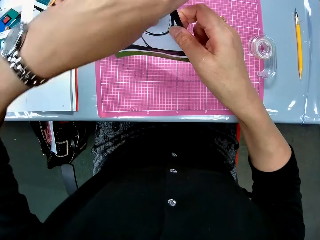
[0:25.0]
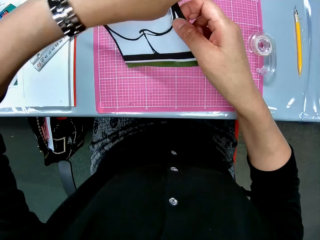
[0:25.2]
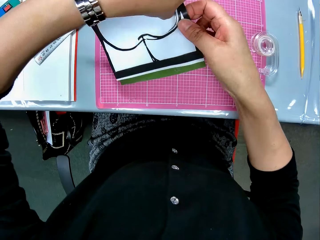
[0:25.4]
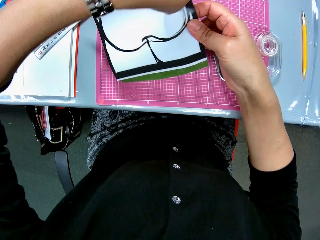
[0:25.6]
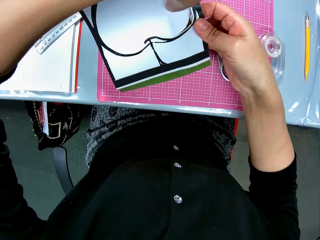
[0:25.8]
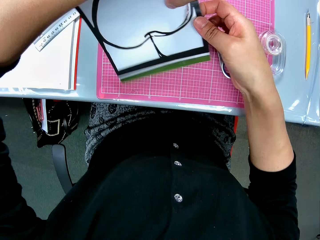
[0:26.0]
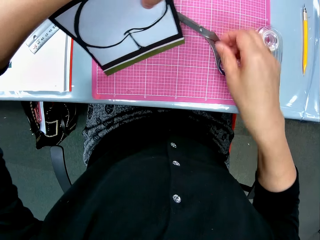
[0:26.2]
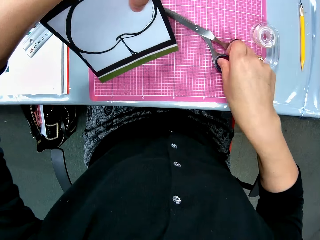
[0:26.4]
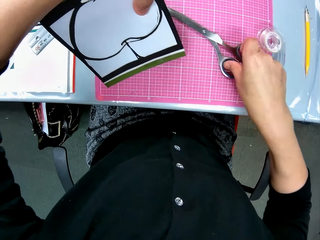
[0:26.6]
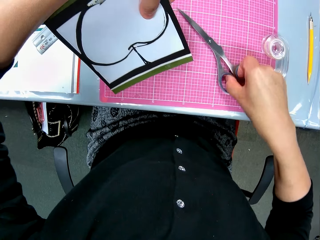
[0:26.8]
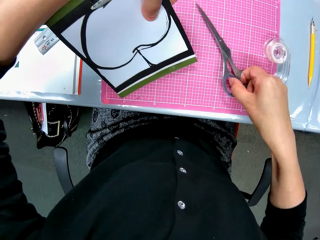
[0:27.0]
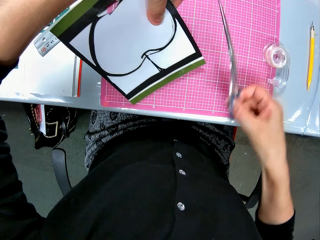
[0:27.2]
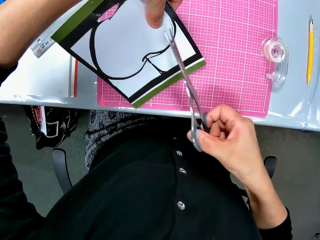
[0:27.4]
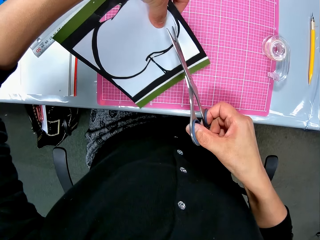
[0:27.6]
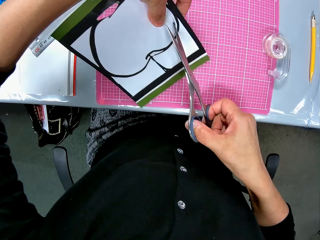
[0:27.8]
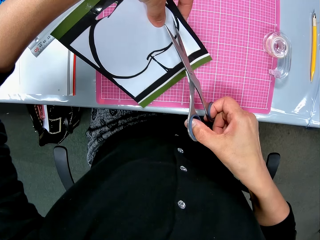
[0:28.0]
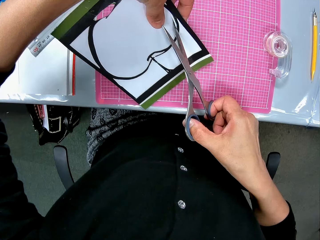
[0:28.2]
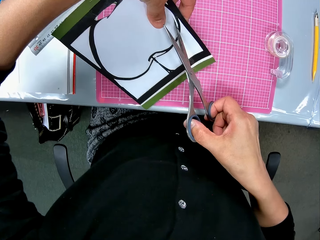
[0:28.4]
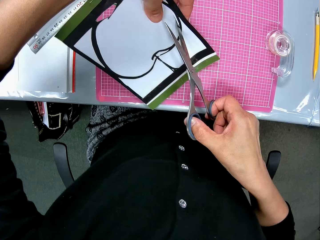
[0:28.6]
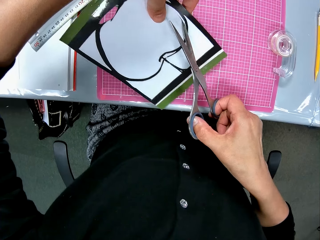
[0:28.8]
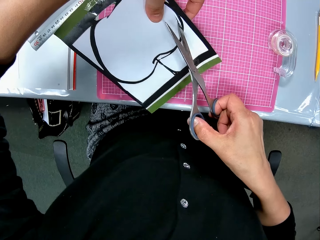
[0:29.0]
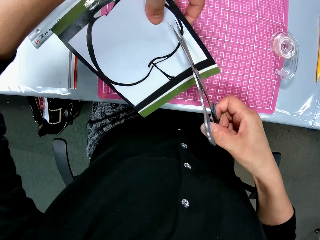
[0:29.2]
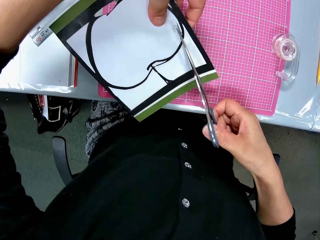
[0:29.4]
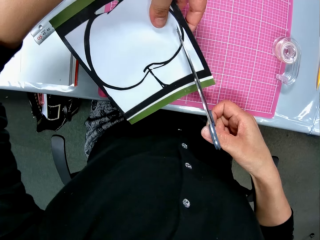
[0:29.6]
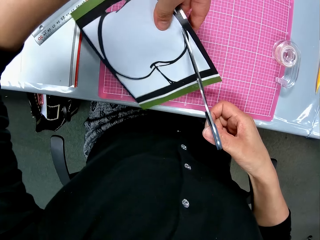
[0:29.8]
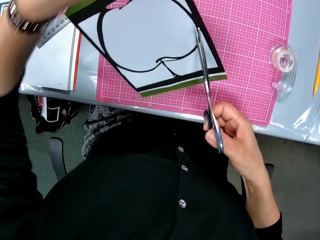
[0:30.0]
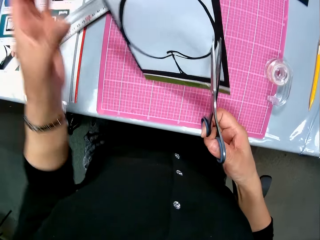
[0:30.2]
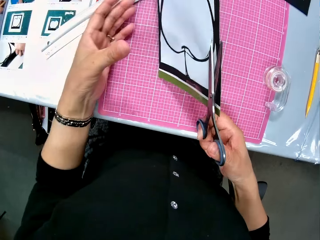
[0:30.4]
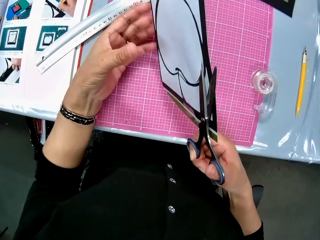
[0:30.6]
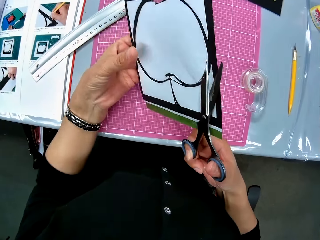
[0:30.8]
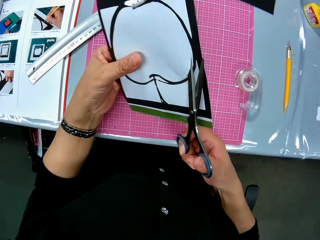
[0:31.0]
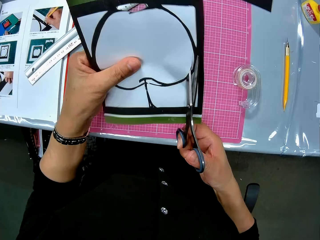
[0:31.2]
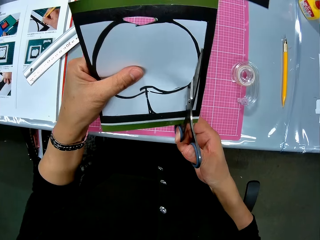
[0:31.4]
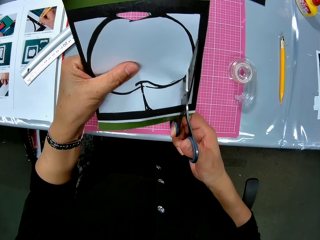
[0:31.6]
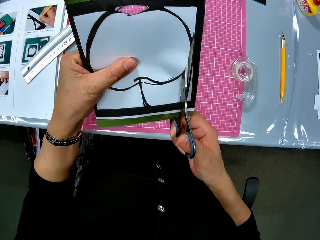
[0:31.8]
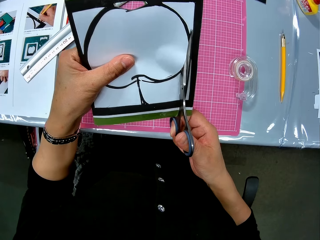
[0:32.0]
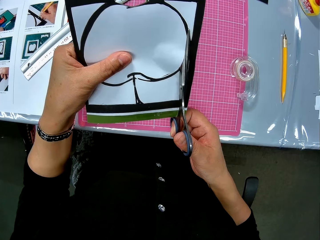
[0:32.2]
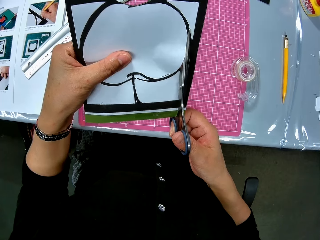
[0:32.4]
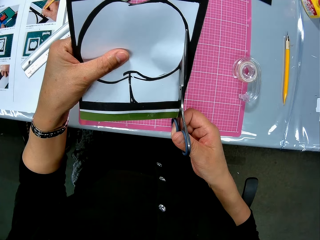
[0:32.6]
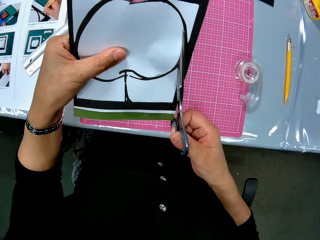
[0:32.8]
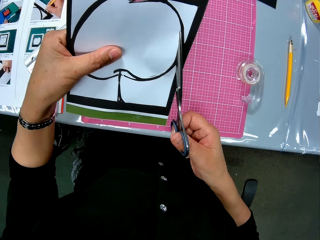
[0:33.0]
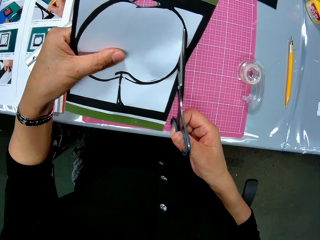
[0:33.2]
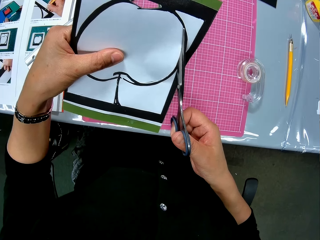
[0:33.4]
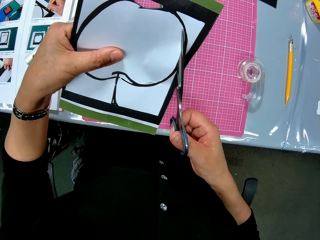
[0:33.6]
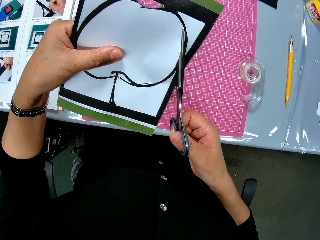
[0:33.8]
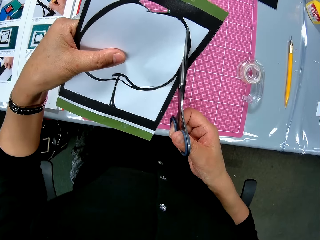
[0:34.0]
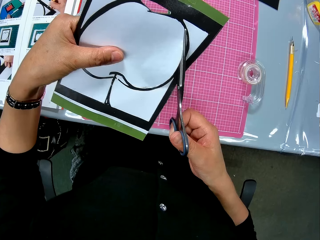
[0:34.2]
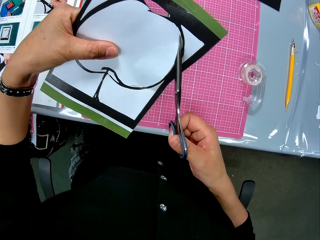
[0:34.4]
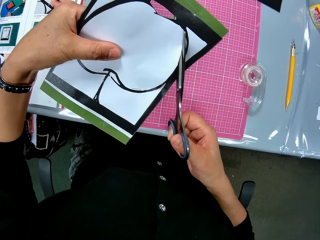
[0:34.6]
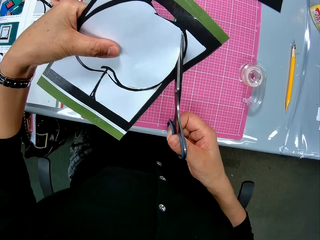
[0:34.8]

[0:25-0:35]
The camera wearer holds the art paper with her left hand. She picks up the scissors on the table with her right hand. She cuts round the art paper with the scissors.

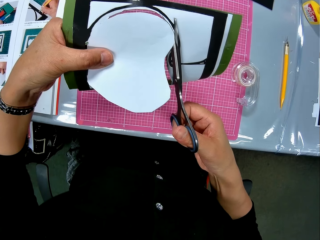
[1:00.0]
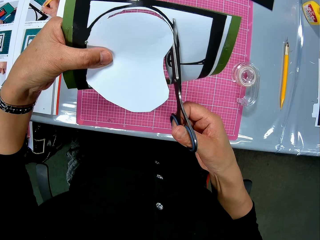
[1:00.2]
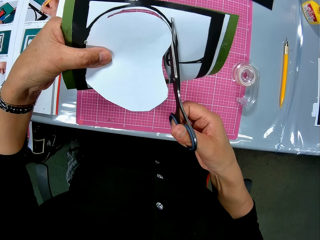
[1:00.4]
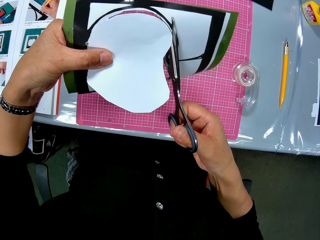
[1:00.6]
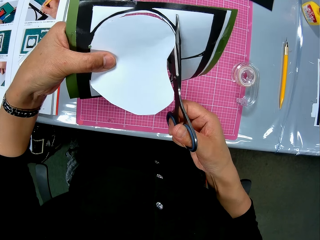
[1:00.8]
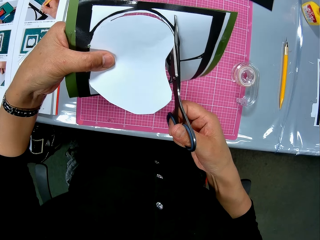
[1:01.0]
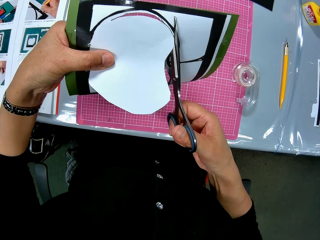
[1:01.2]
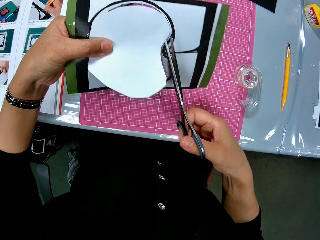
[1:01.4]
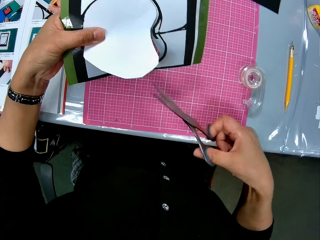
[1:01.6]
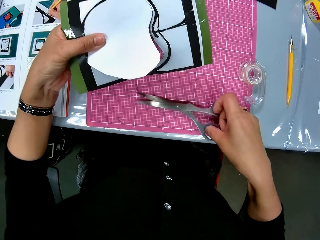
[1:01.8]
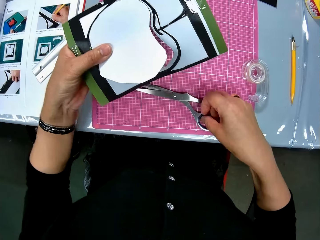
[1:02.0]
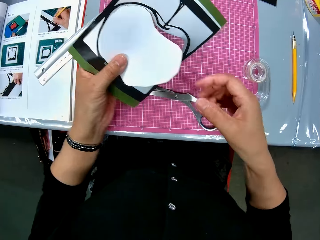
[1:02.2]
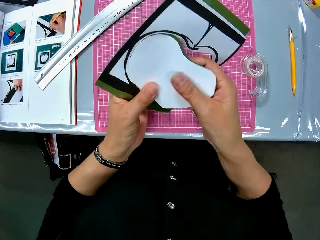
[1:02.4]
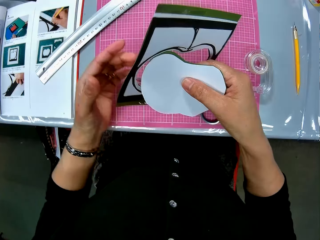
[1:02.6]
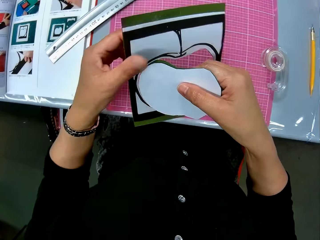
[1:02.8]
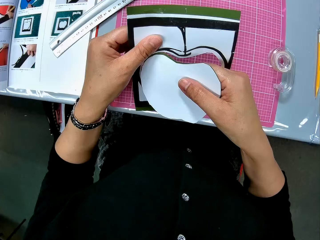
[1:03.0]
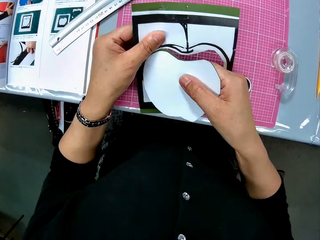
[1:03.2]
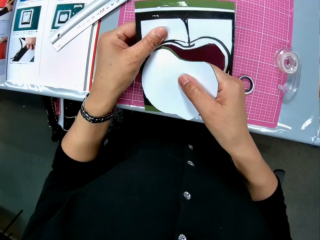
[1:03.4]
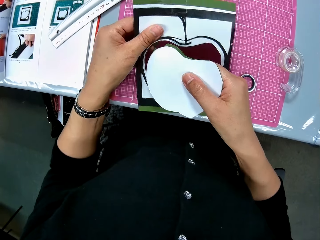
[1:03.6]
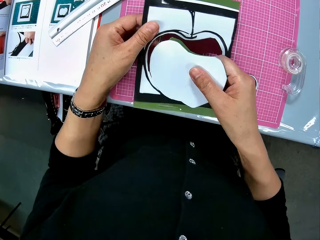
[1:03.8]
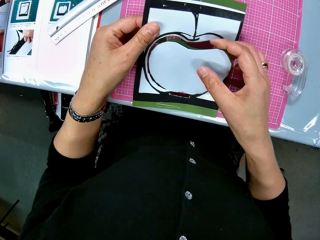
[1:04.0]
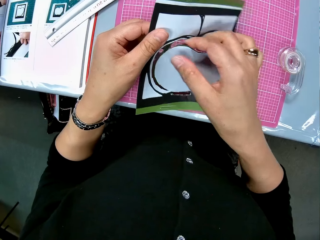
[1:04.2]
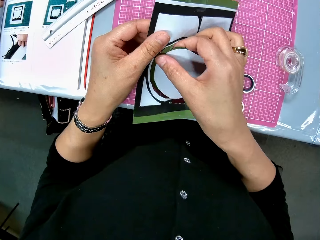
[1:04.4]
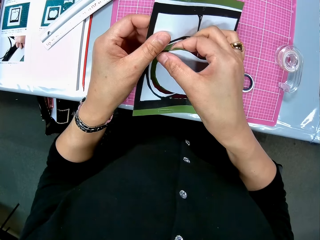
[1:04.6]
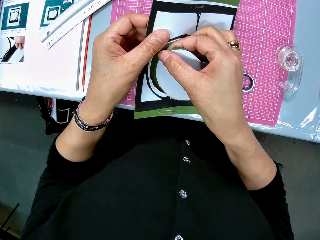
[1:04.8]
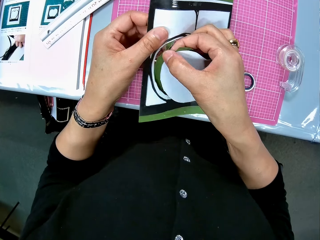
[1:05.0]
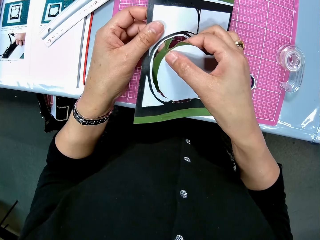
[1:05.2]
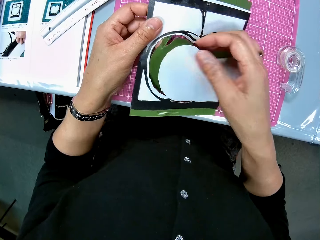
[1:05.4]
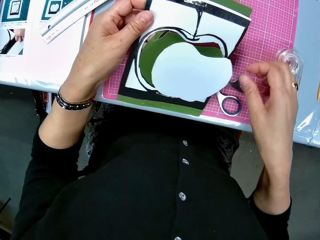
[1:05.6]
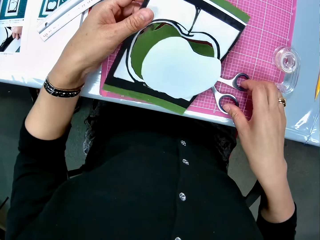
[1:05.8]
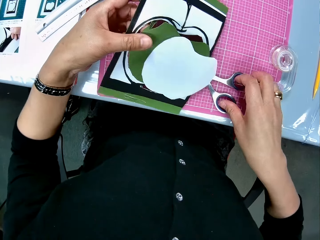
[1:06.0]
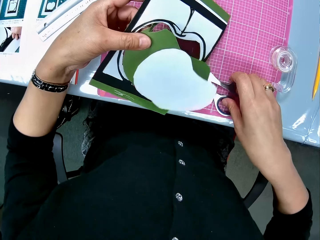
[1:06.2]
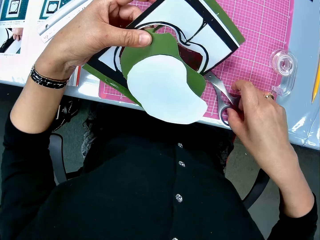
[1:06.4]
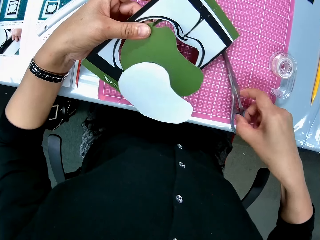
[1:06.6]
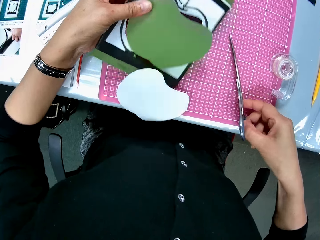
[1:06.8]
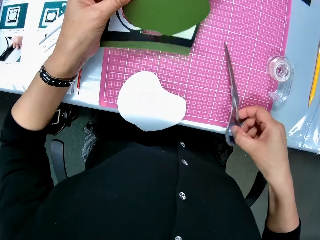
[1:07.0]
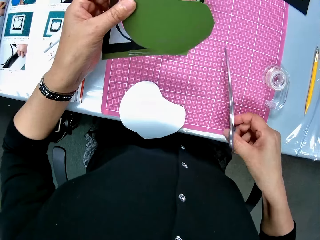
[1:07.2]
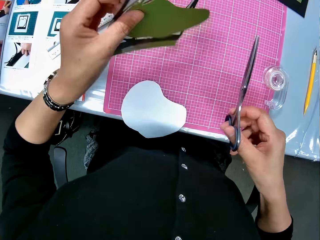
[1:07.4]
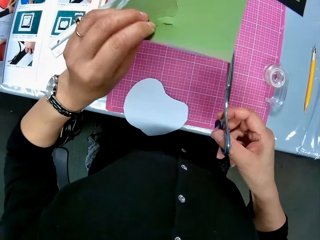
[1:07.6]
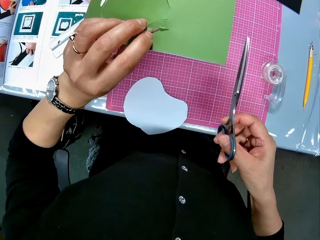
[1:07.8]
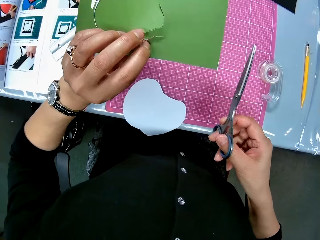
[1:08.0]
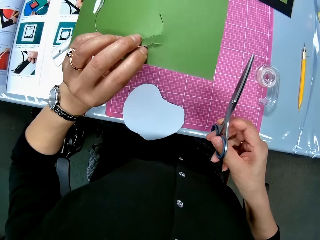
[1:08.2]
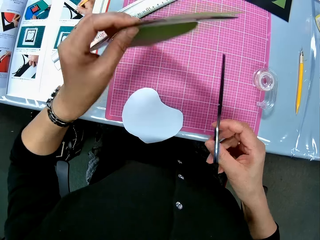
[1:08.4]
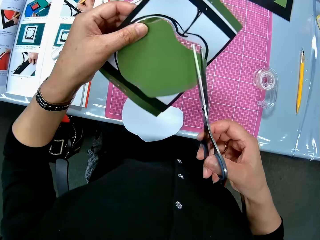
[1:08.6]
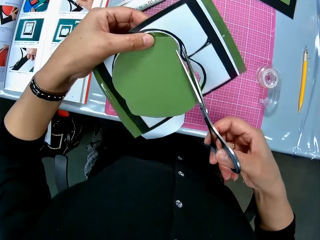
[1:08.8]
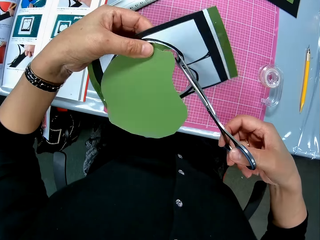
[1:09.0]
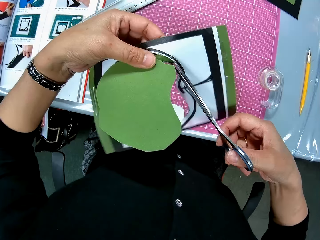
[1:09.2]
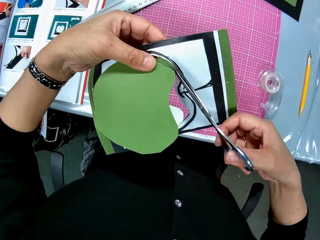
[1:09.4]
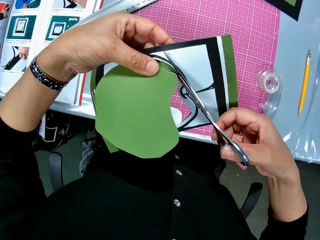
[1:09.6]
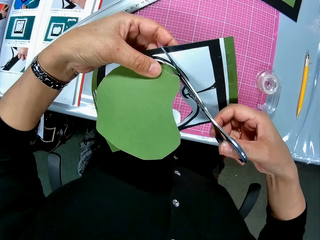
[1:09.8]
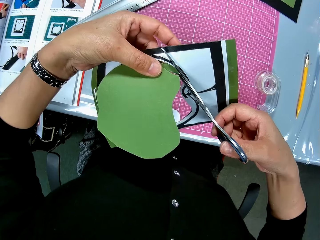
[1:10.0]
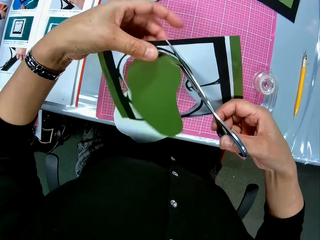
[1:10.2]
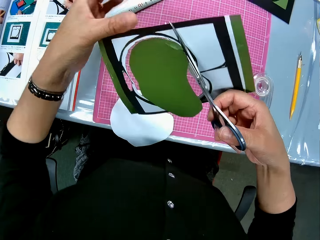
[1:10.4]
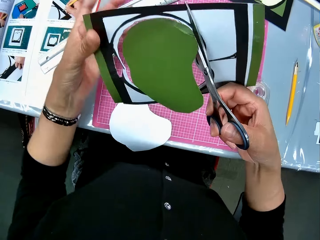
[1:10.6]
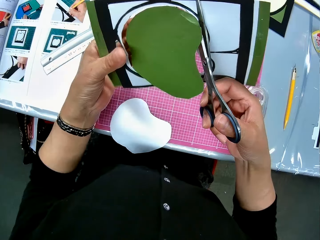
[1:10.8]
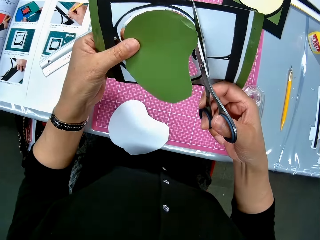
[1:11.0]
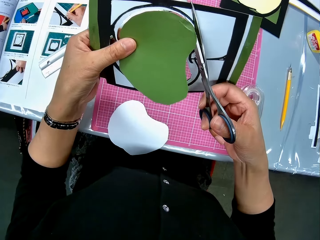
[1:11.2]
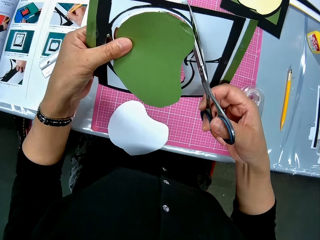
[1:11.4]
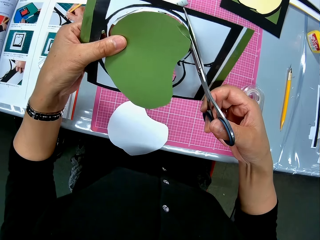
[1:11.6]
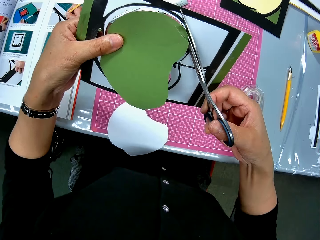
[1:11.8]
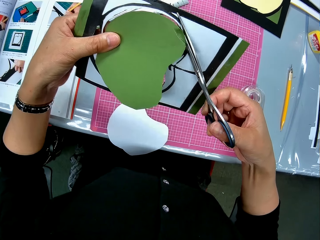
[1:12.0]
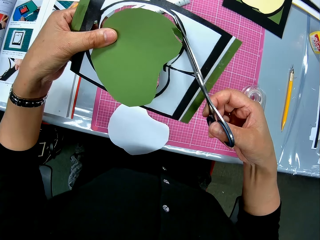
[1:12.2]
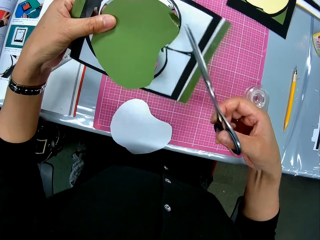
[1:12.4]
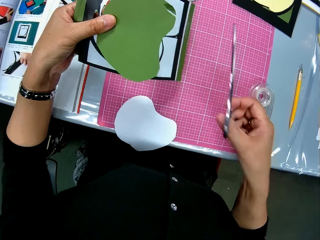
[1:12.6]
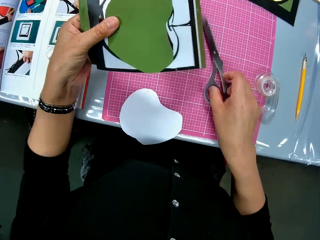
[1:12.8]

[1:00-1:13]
The camera wearer drops the scissors on the pink sheet. She pulls the cut out apple-shaped paper from the art paper. She rips the drawing on the pastel paper. She picks up the scissors with her right hand. She flips the pastel paper. She cuts the apple-shaped paper from the art paper.
